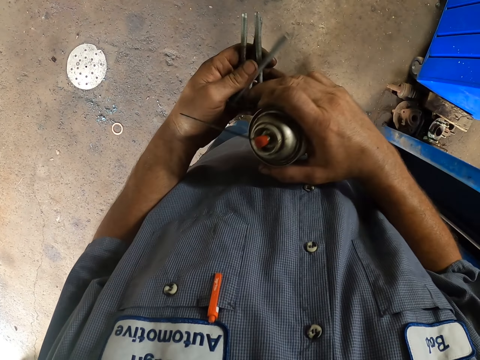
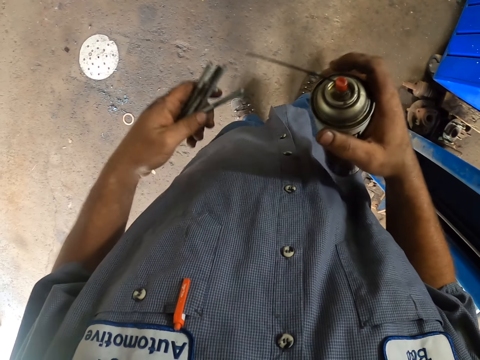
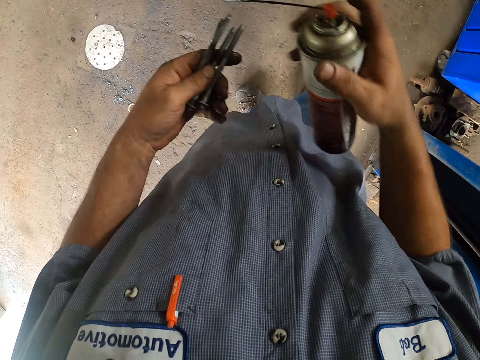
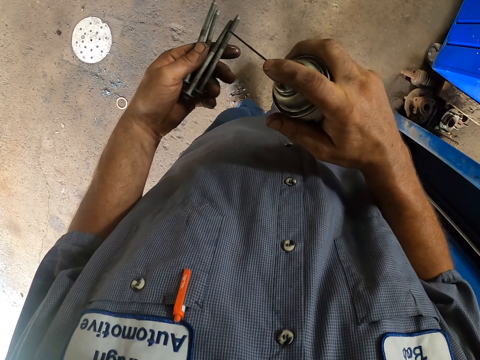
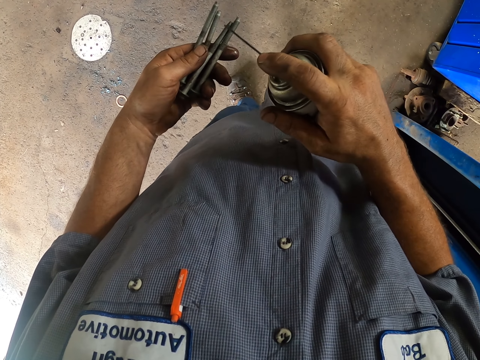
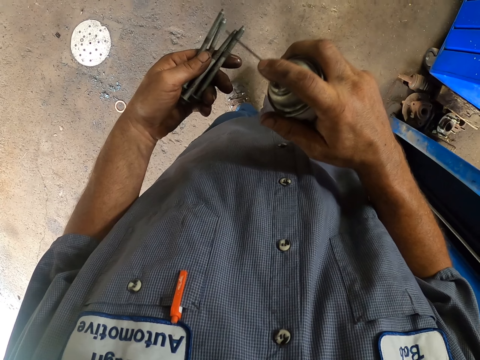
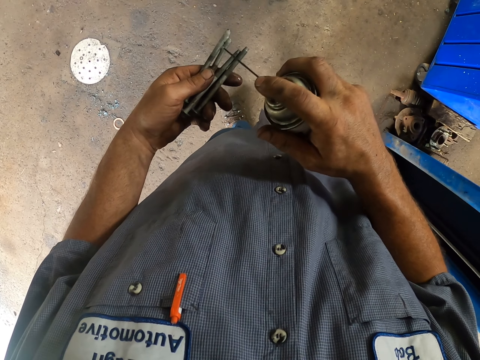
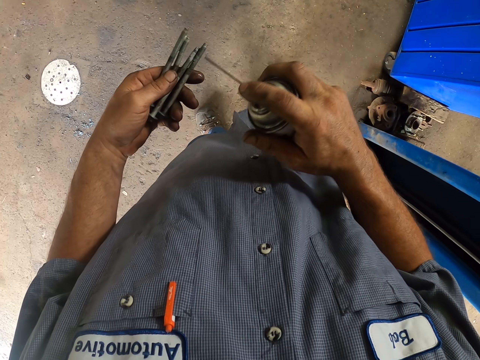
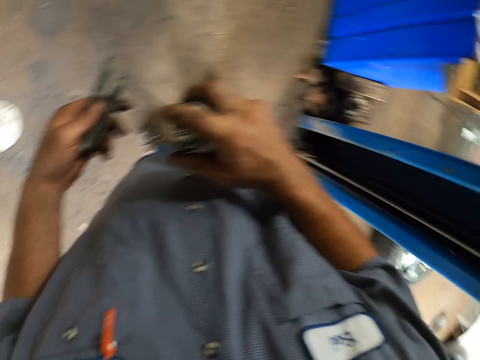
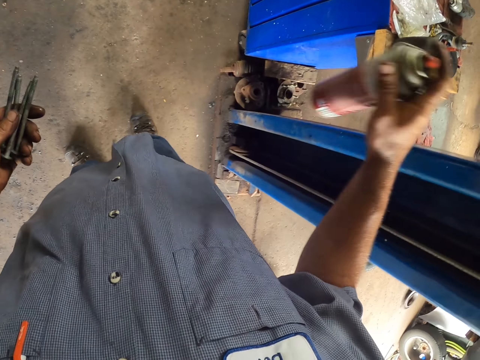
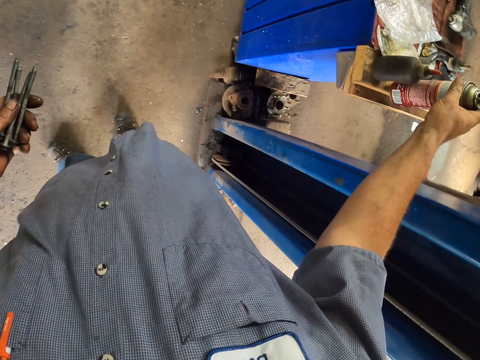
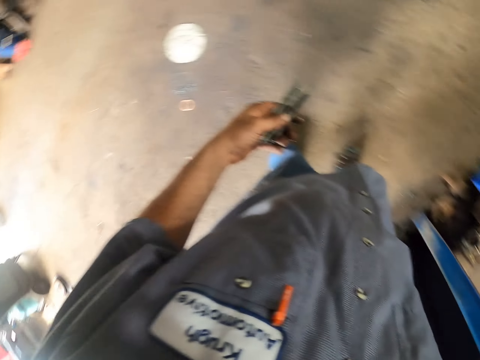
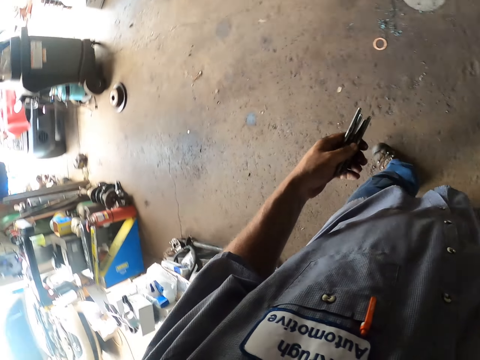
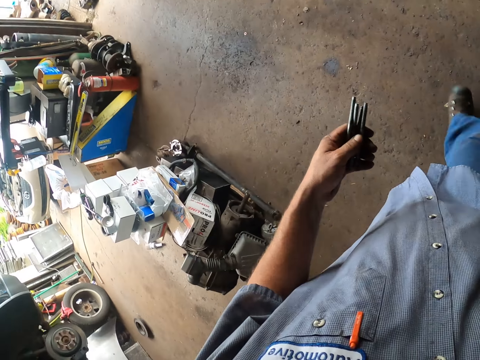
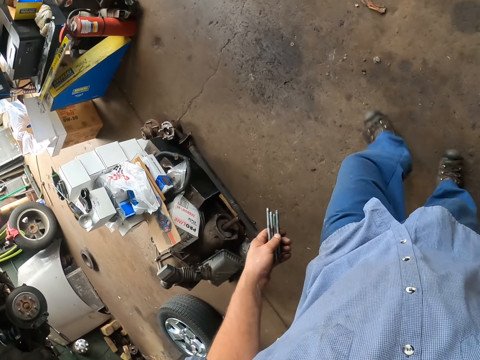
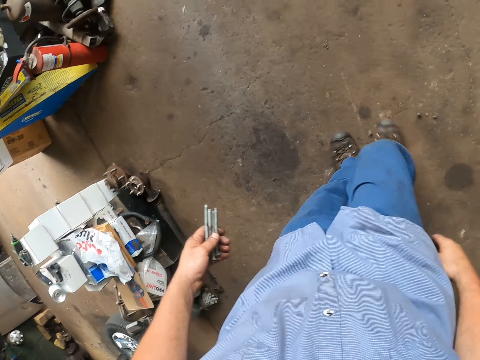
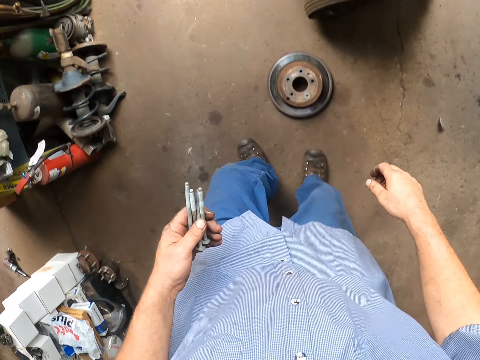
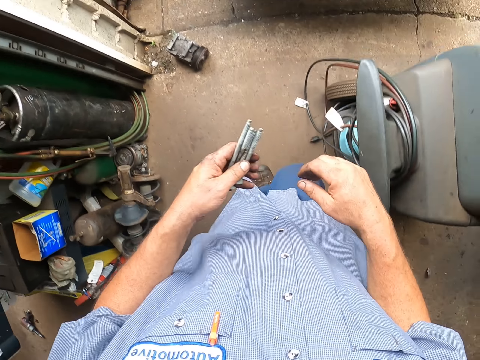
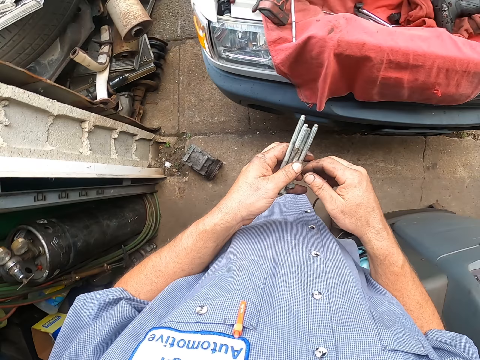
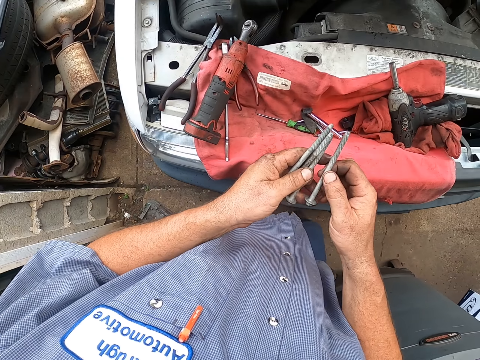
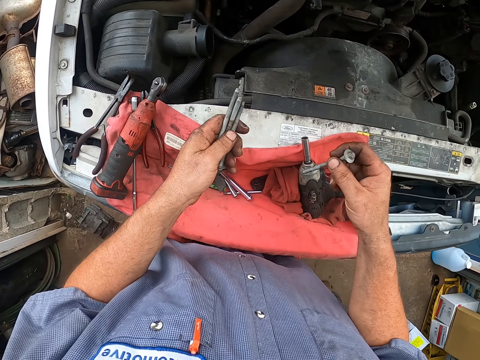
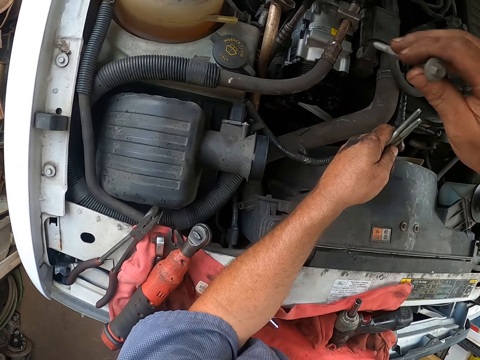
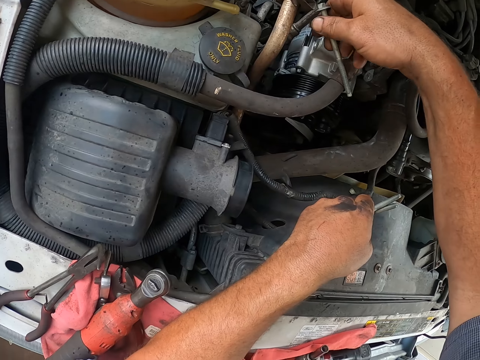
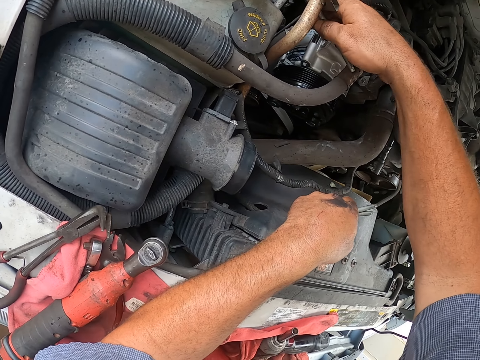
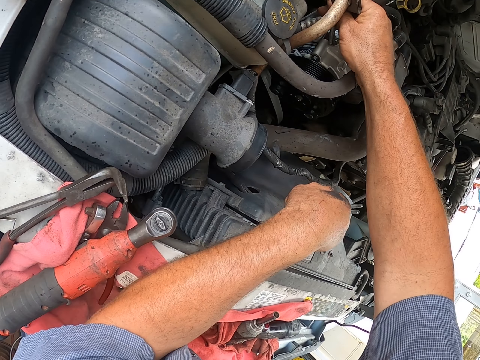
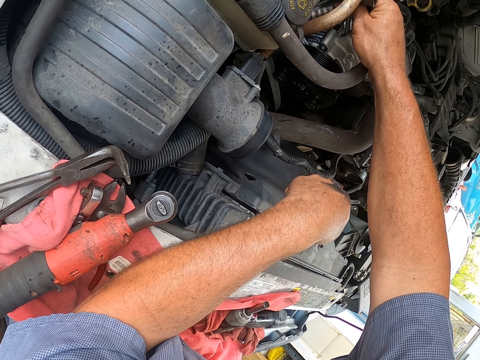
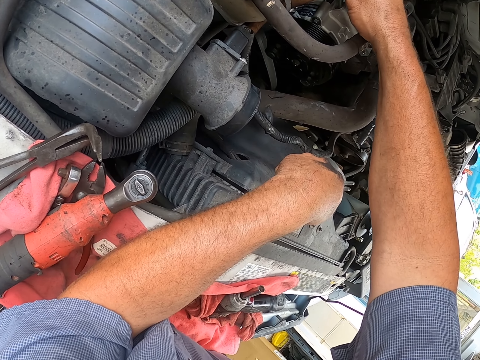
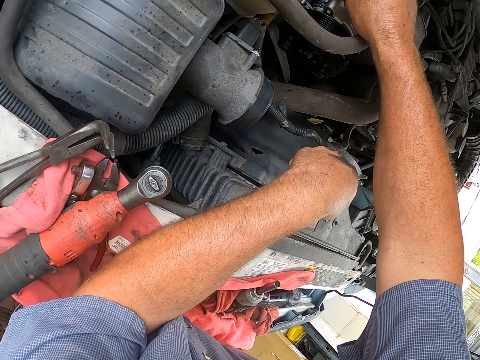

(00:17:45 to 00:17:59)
The camera wearer picks up paint. They turn the nail. They spray the bolt. They rub the nail on the bottle. They place the penetrant spray on the workbench. They walk at the garage. They hold the bolt with the right hand. They lean on the car. They insert the bolt on the engine.

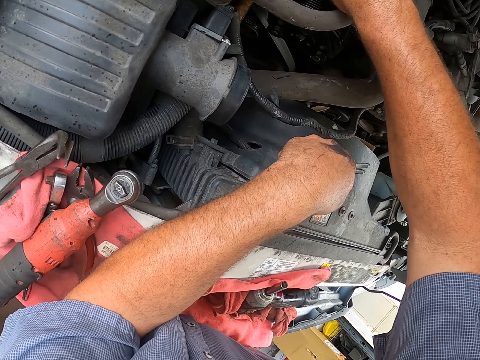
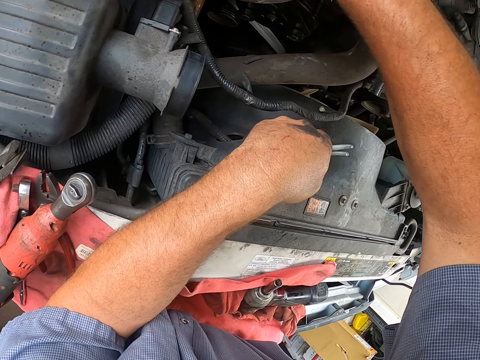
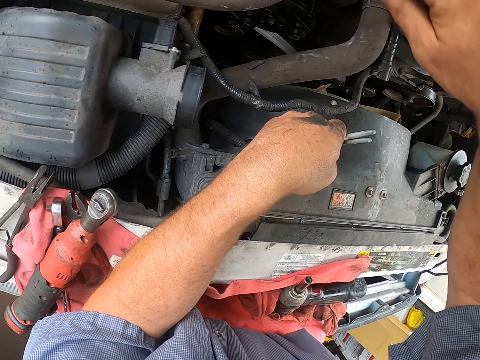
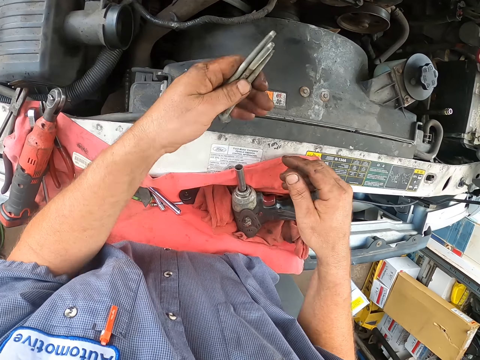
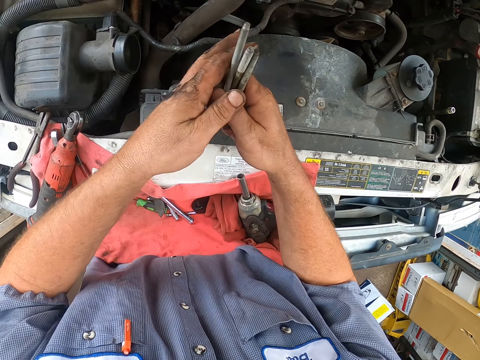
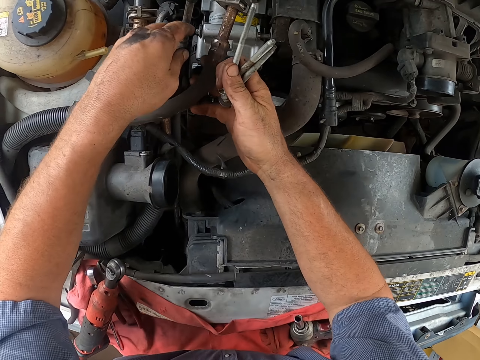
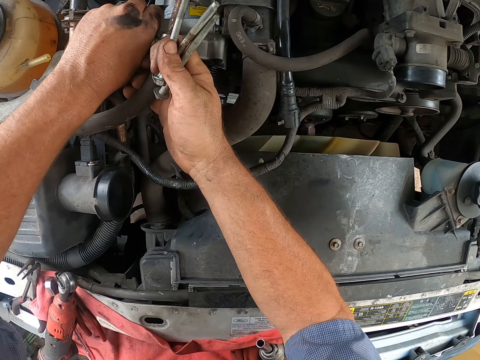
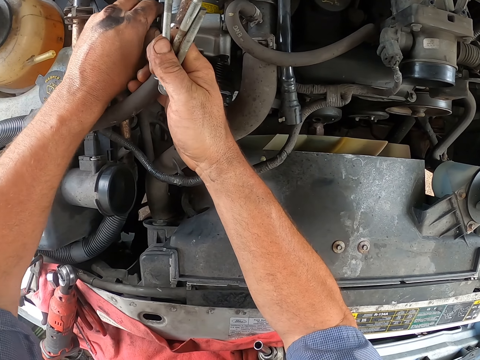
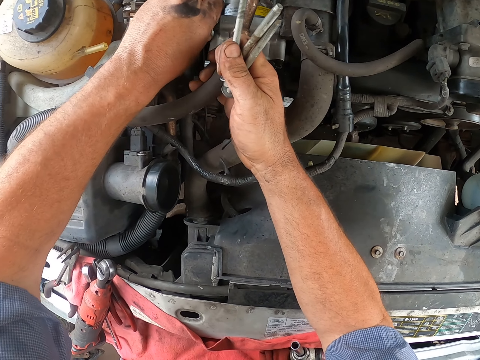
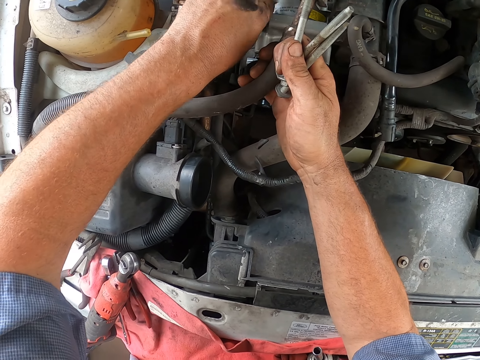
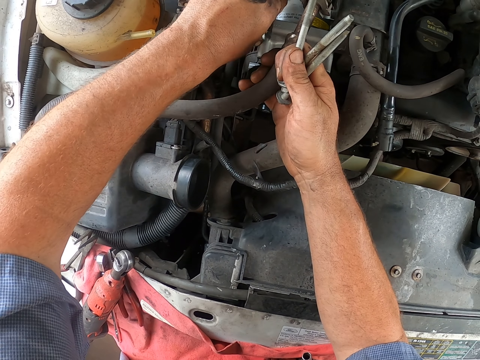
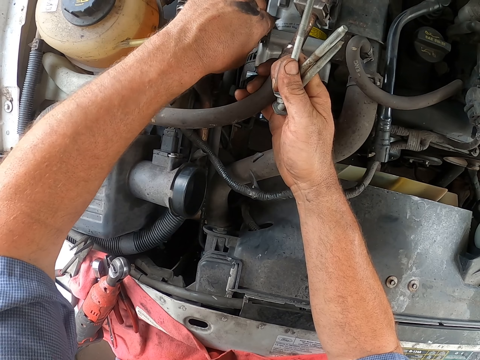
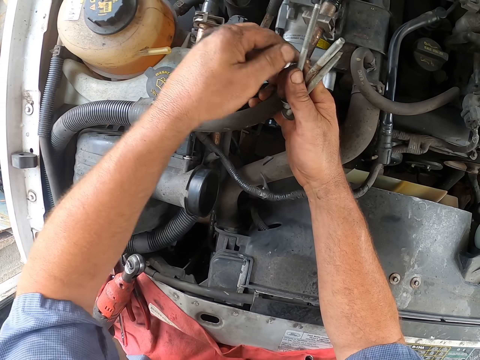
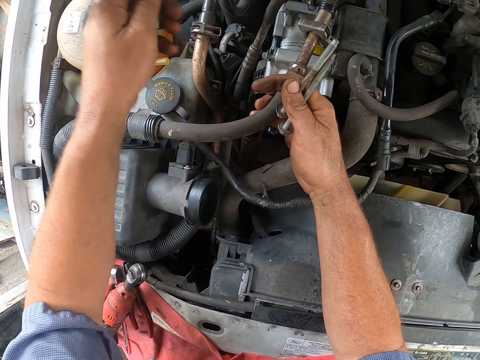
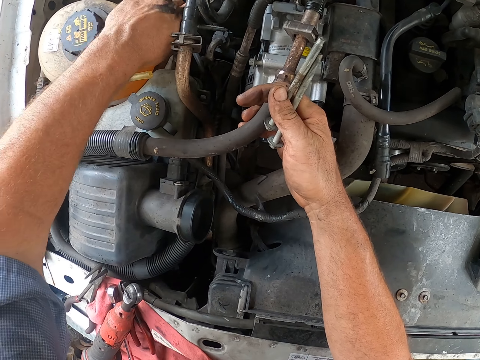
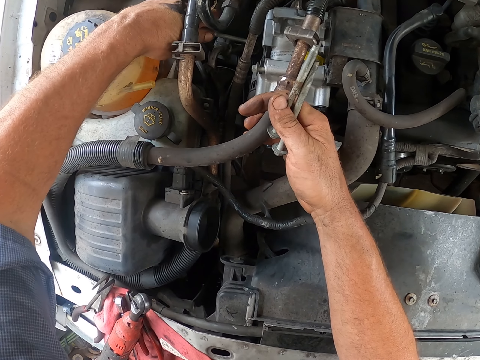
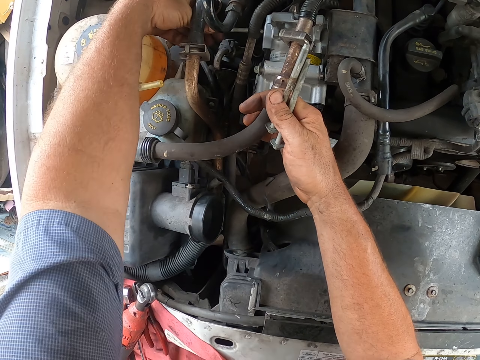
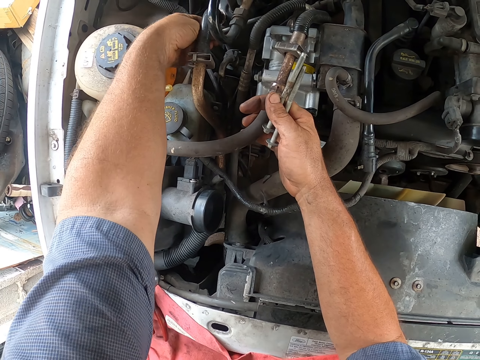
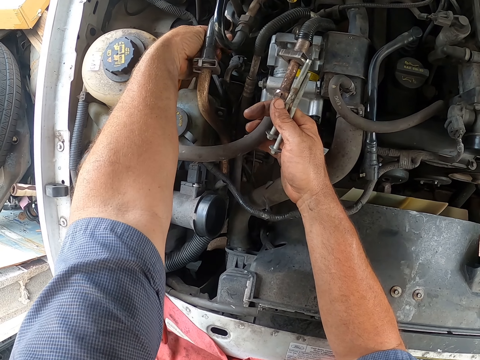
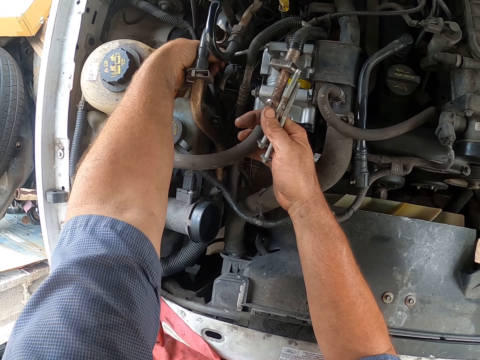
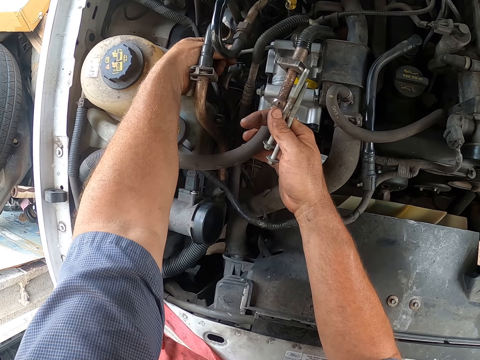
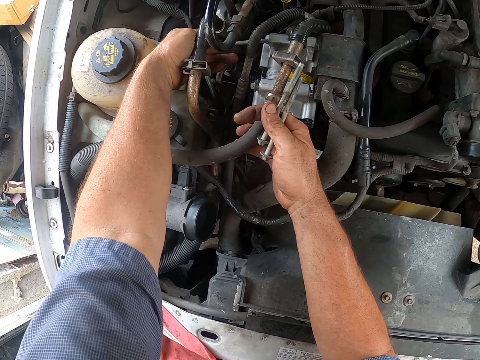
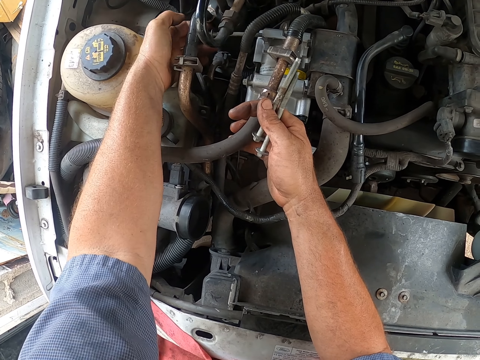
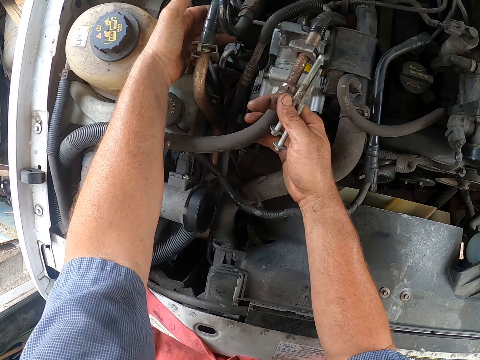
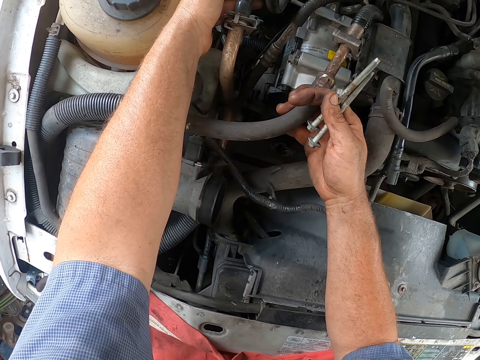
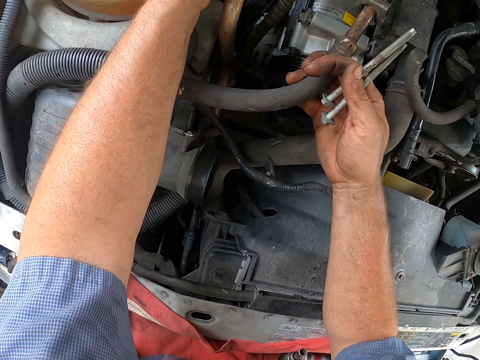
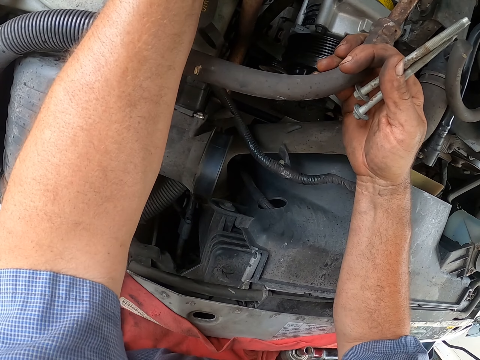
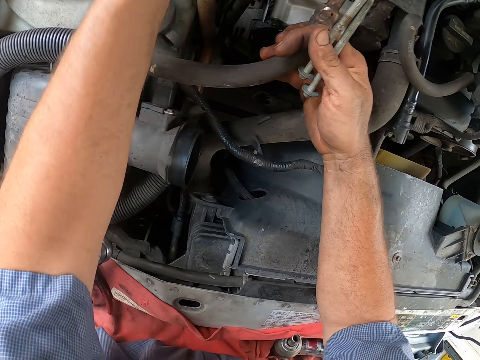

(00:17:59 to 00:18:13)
The camera wearer holds the bolts with the right hand. They fasten the bolt with the left hand. They grab the bolt with the left hand. They insert the bolt on the engine.
